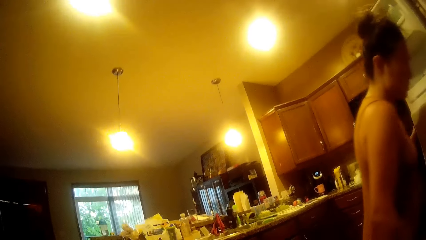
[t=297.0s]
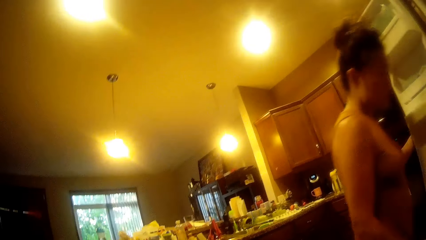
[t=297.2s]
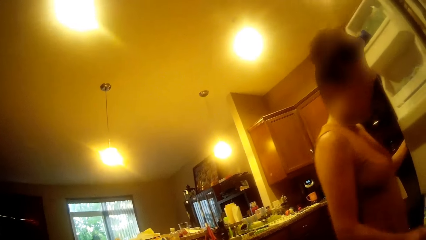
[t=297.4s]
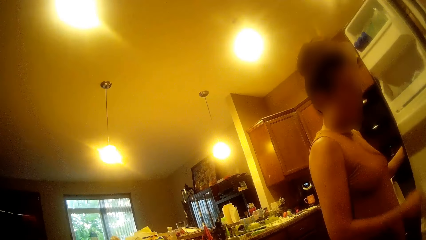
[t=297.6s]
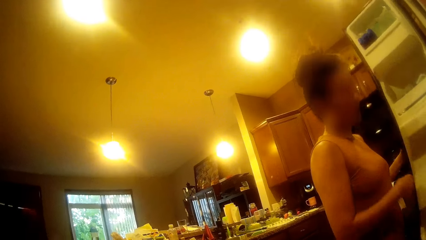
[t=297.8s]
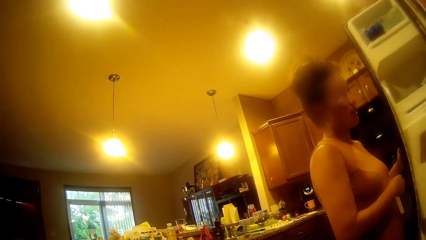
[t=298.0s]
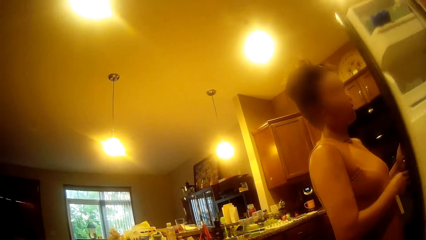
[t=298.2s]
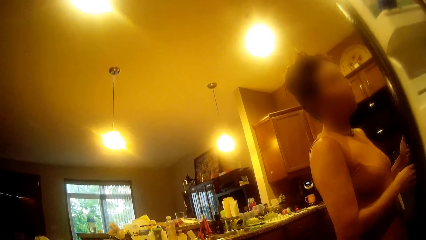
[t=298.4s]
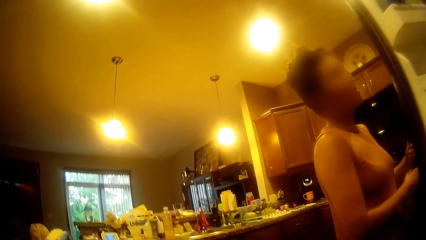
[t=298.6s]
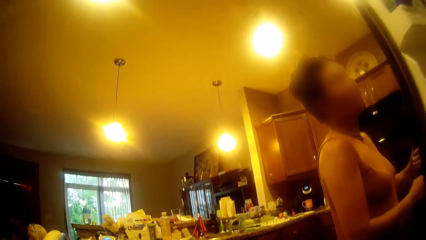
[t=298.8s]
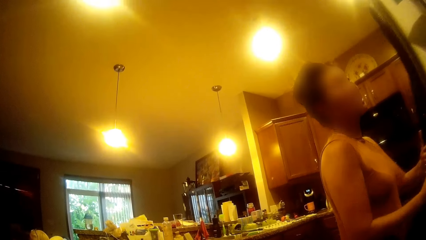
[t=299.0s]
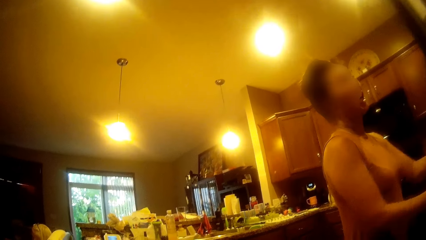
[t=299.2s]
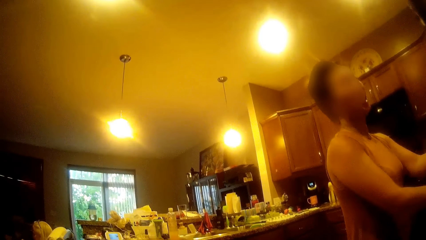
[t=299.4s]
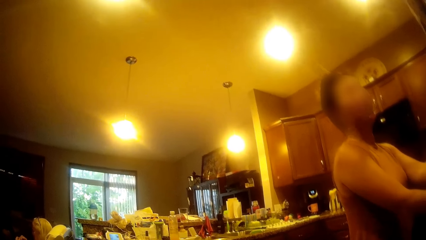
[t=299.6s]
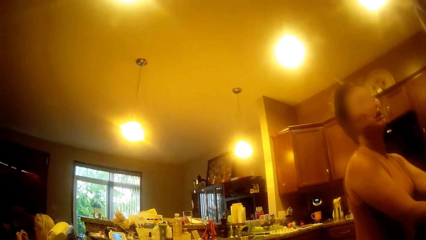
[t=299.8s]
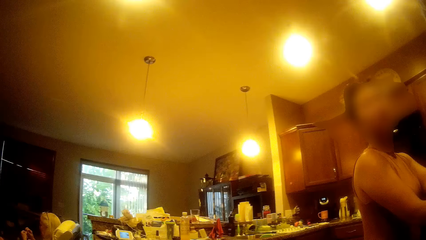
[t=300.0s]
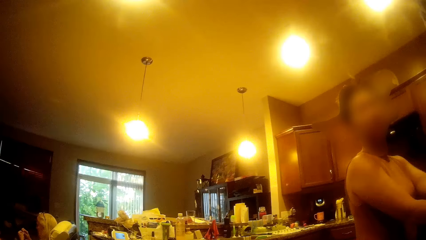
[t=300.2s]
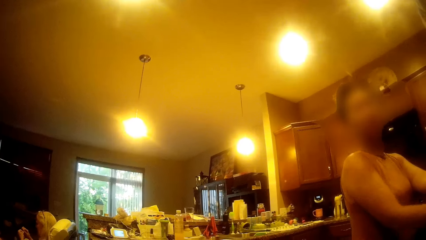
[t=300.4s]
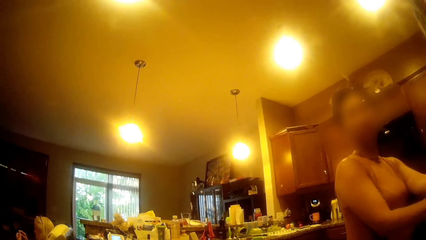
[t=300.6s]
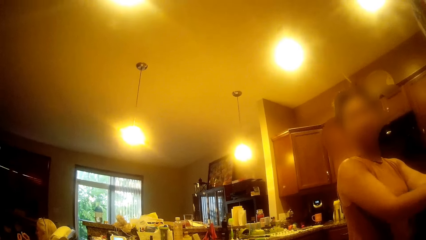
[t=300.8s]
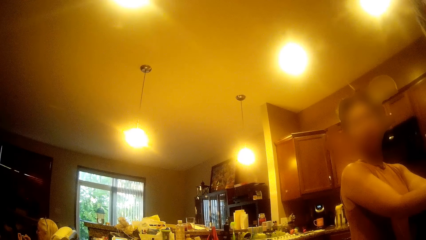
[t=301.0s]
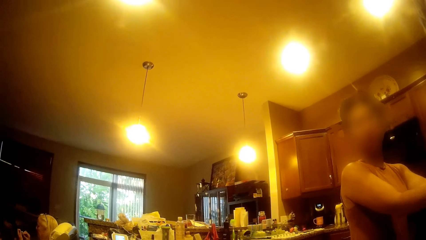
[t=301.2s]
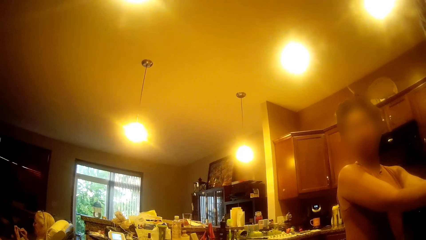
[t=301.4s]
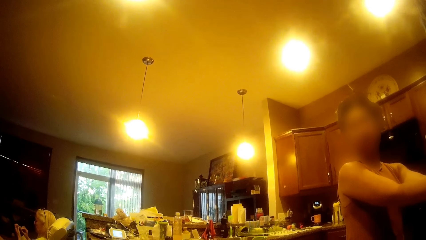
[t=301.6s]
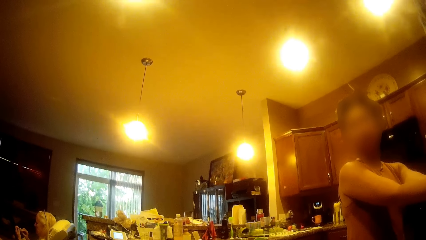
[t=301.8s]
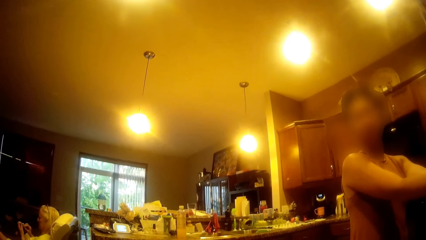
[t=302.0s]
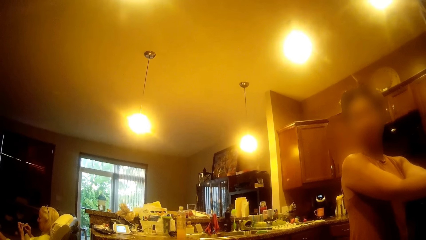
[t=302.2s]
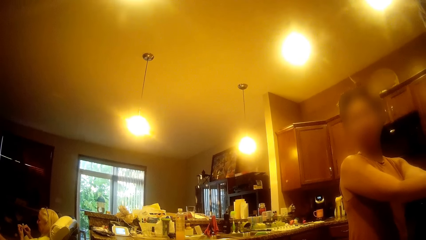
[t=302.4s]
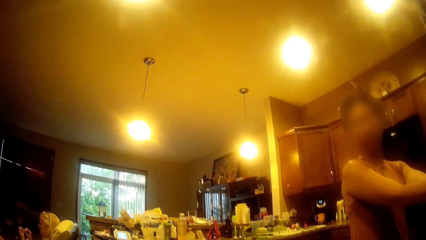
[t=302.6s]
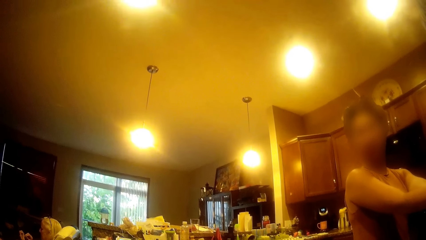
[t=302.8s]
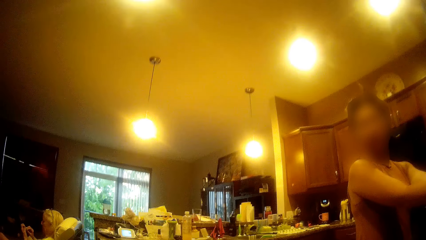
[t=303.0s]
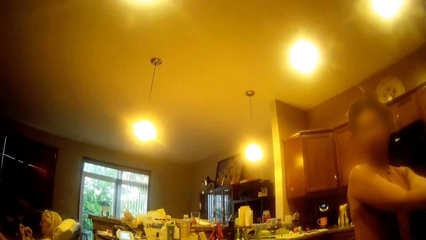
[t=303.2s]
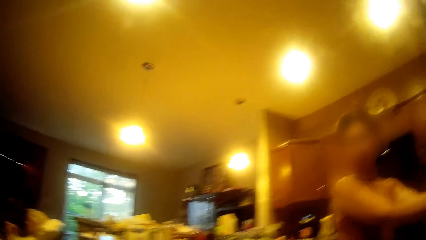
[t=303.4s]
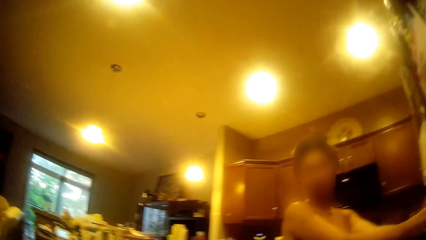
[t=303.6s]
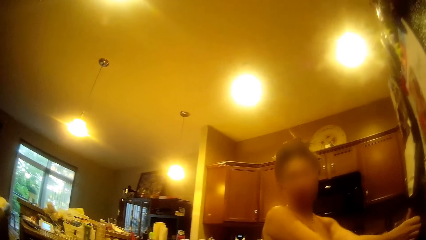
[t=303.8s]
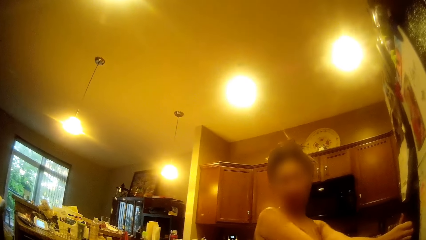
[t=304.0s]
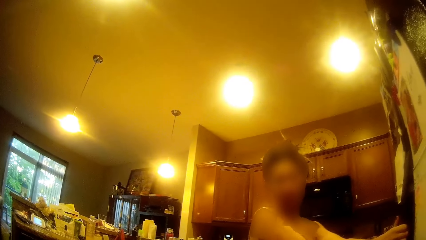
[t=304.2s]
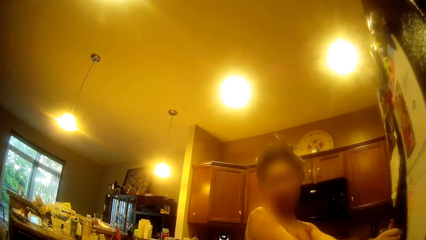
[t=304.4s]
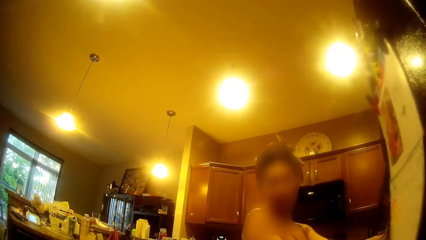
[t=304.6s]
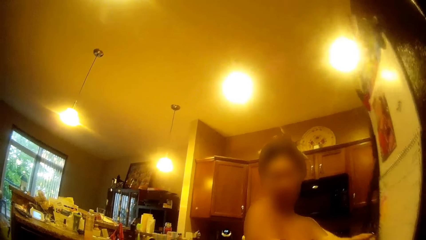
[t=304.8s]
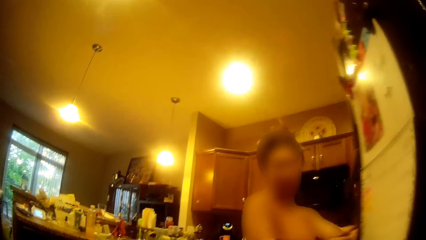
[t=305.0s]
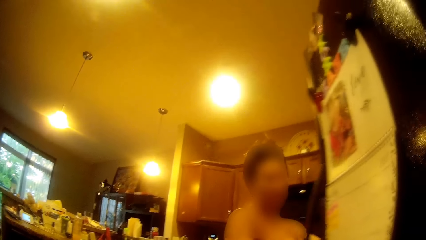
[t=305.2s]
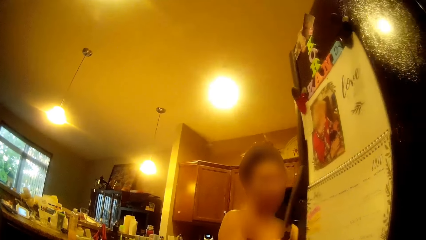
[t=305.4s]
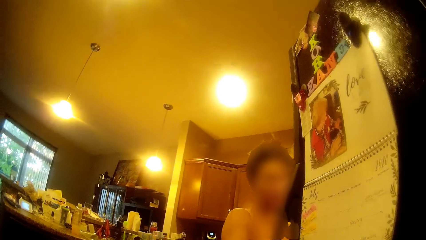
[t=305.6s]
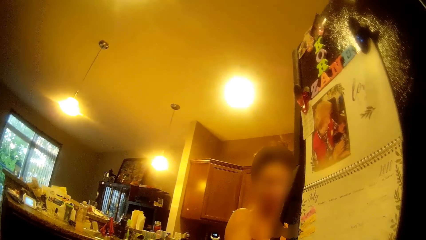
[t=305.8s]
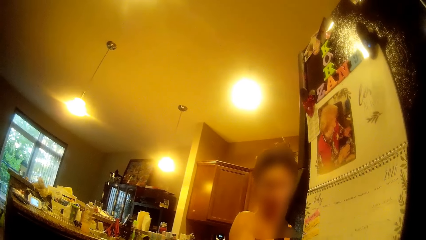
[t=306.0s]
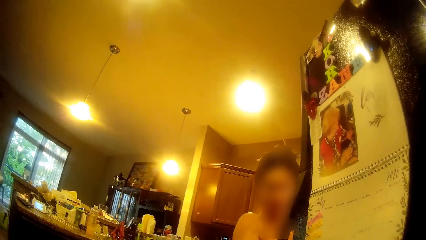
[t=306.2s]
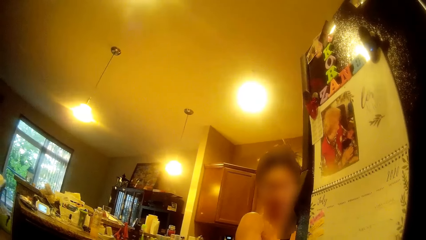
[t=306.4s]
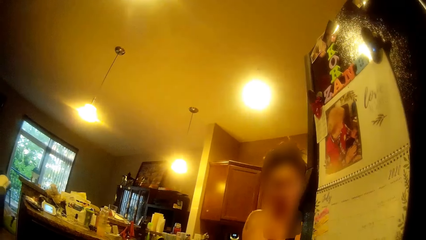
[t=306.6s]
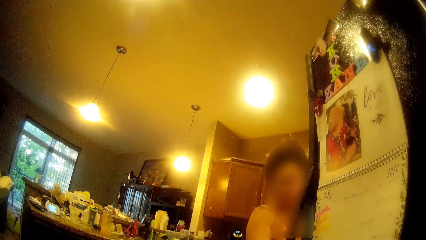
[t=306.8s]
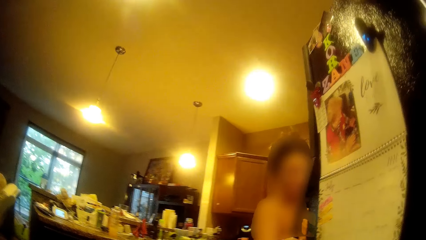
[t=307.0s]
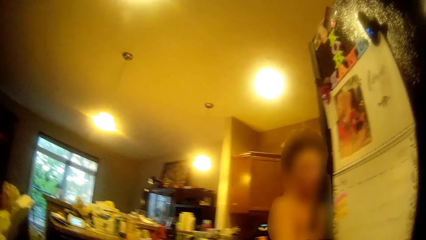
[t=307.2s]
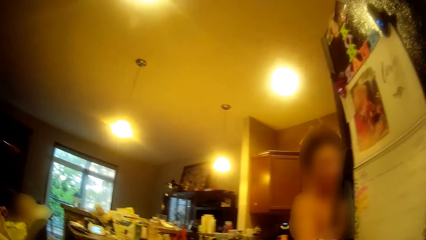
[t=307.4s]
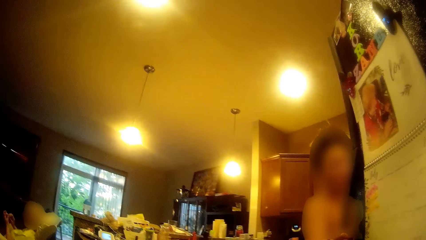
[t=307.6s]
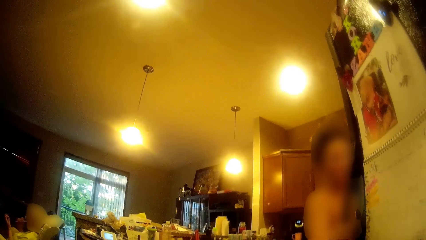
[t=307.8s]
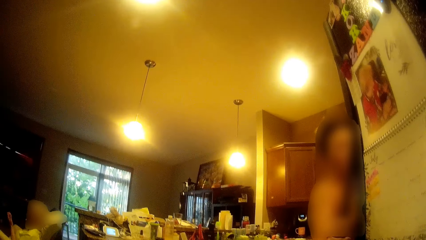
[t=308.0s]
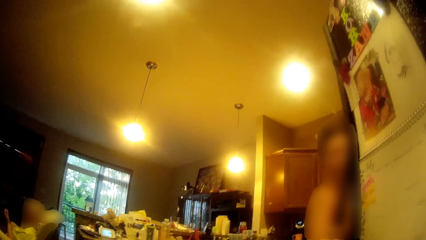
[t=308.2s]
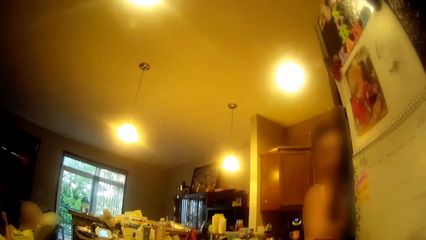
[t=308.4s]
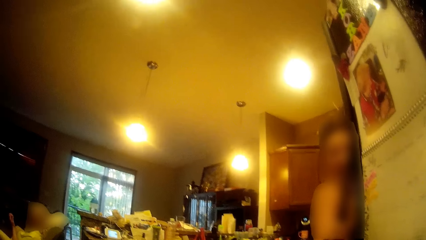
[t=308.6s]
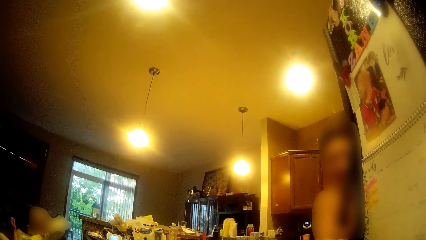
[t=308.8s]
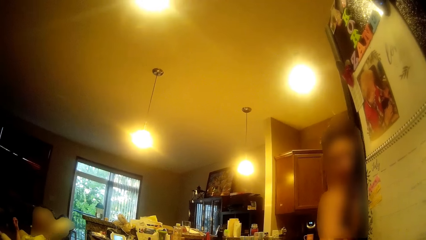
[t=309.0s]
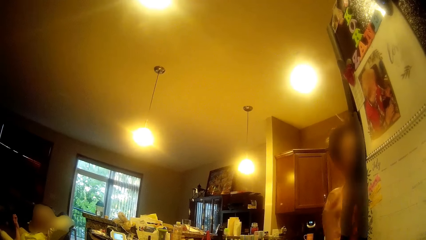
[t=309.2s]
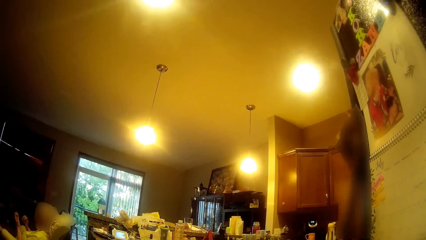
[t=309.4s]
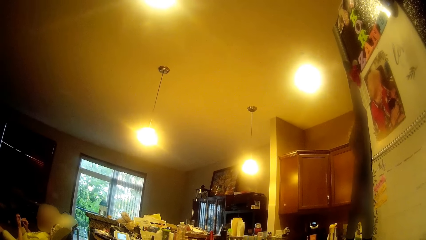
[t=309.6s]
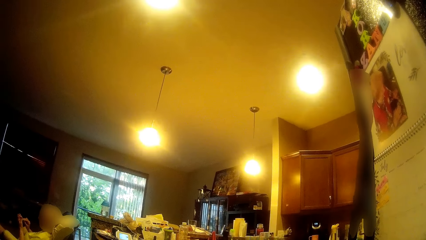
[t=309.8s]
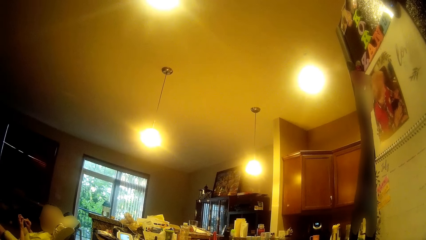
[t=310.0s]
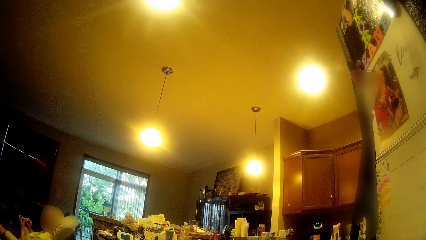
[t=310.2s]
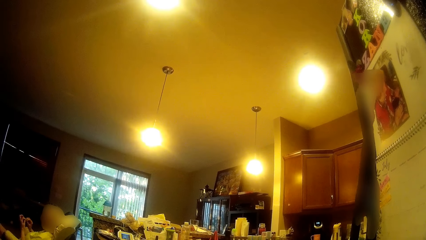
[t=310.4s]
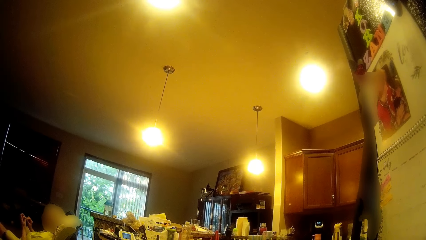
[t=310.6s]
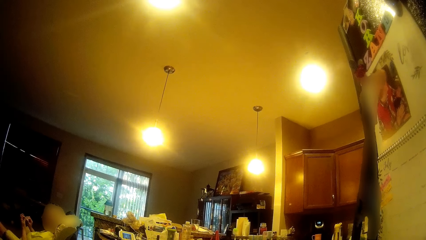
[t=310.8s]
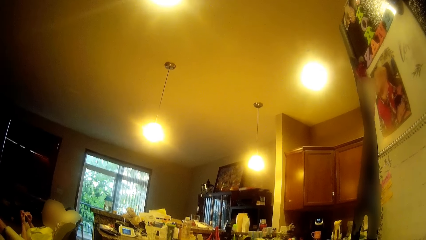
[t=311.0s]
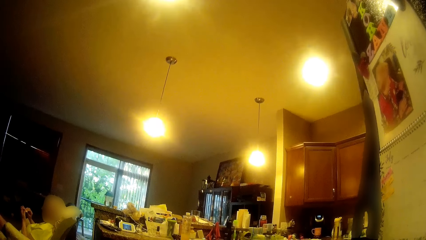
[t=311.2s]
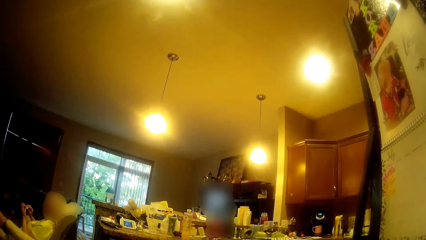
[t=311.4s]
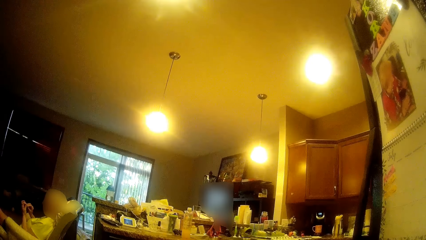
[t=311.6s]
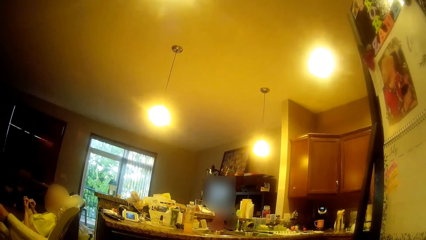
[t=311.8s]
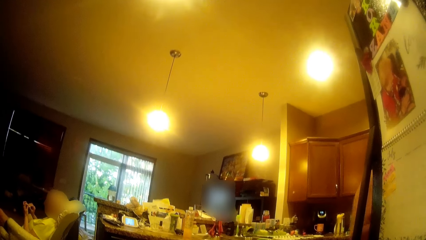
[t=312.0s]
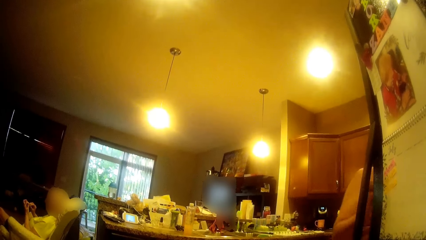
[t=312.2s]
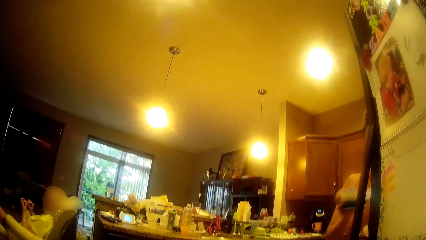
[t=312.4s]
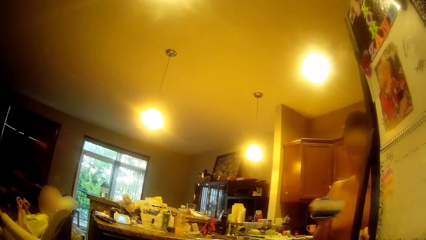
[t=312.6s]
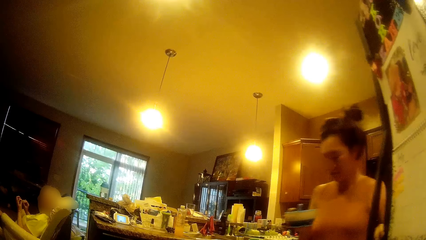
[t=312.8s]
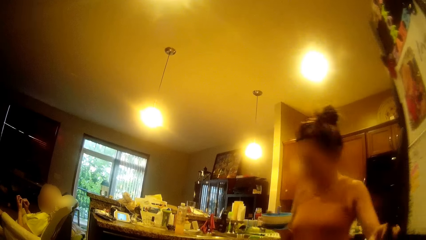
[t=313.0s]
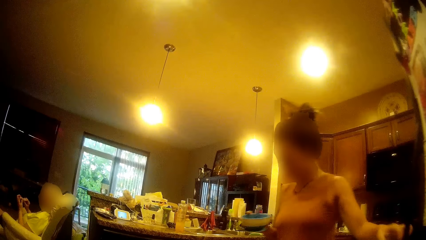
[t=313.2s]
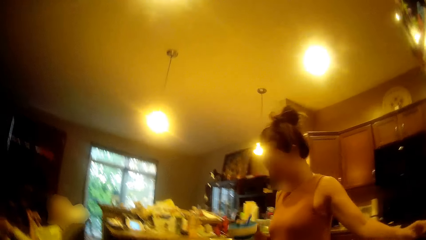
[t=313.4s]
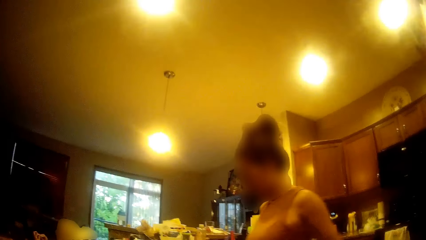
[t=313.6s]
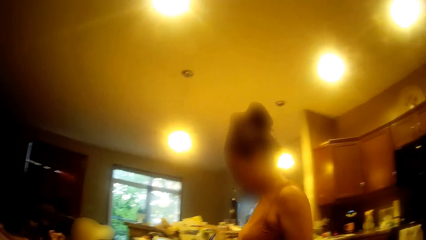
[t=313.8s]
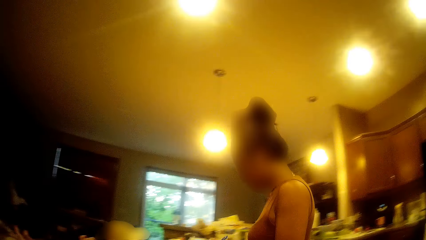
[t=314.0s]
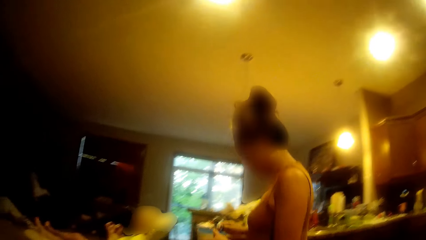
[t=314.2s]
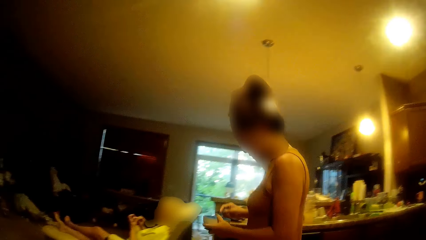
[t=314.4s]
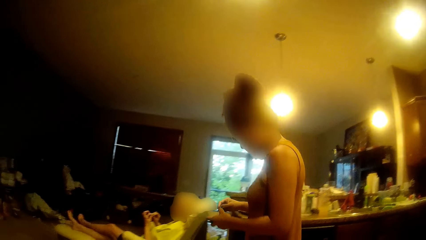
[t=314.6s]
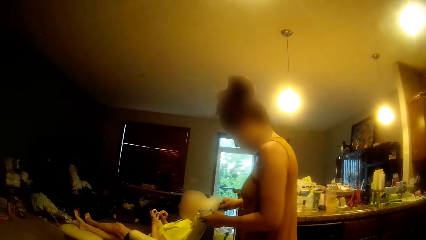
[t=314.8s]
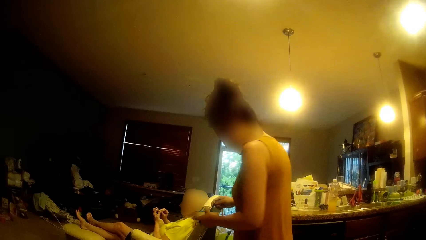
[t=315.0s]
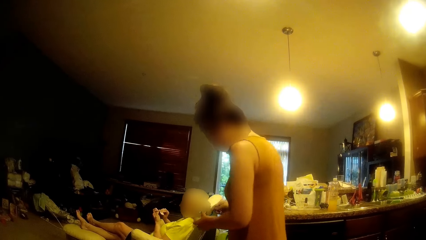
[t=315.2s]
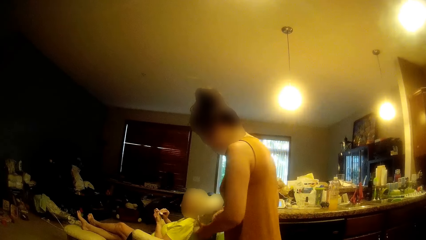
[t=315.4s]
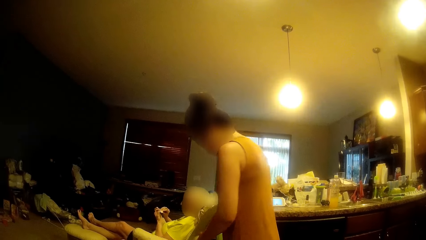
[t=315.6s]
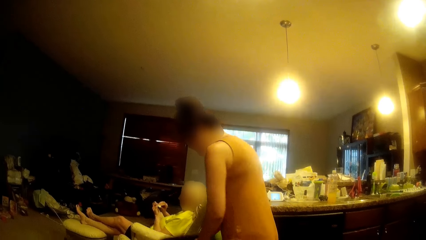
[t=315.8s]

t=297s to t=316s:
The camera wearer looks around. The woman closes the door of the refrigerator with her left hand. The woman closes the door of the refrigerator with her hands. The camera wearer talks to the woman. They look around. The woman opens the door of the refrigerator with her hands. The camera wearer talks to the woman. They look around. They talk to the woman. The woman brings out a ceramic cereal bowl from the refrigerator with her left hand. The camera wearer looks around. The woman stirs cereal in the ceramic cereal bowl with a spoon in her right hand.
